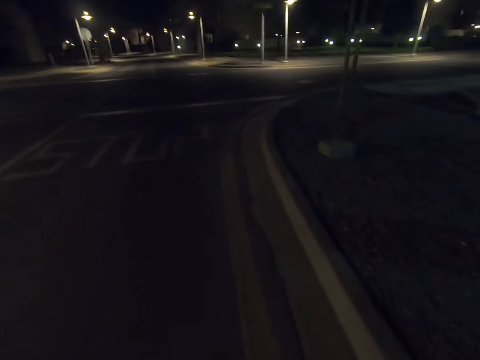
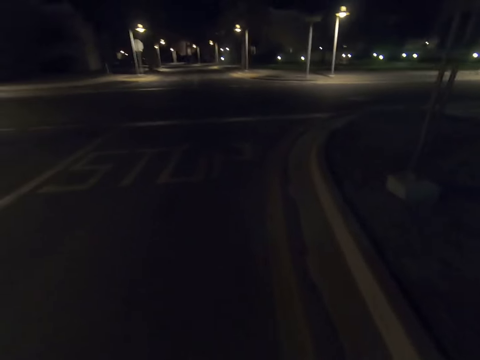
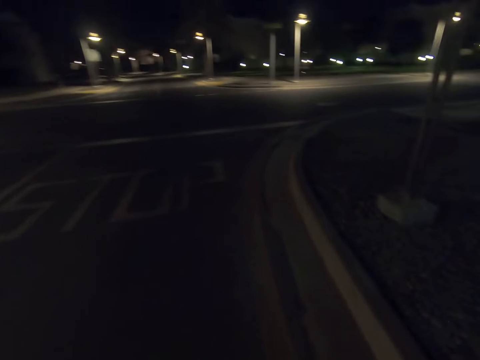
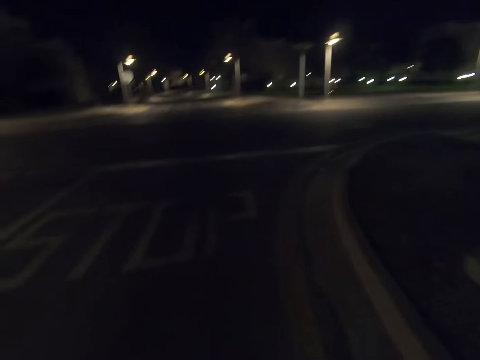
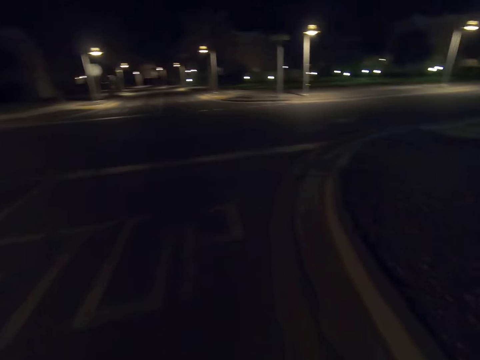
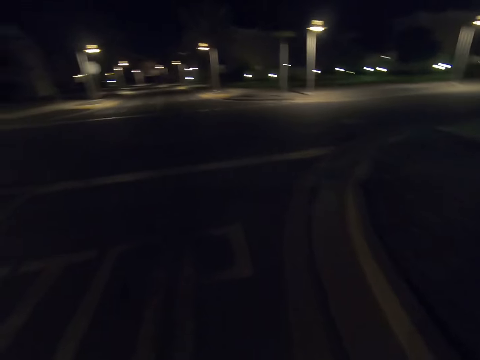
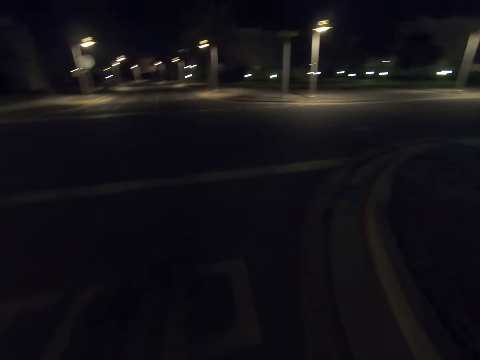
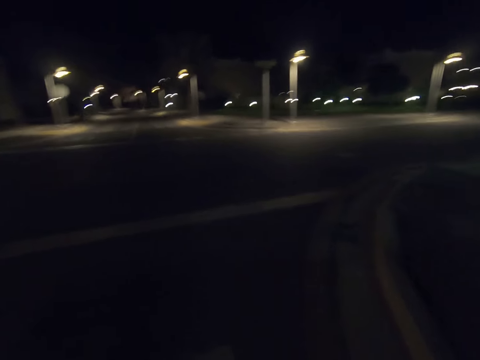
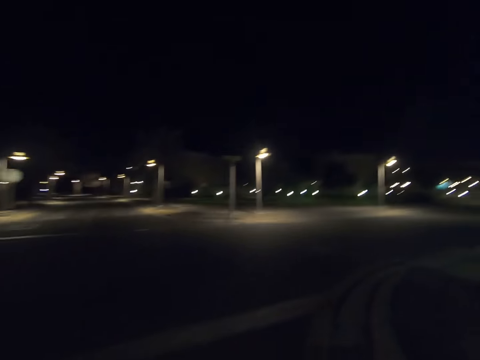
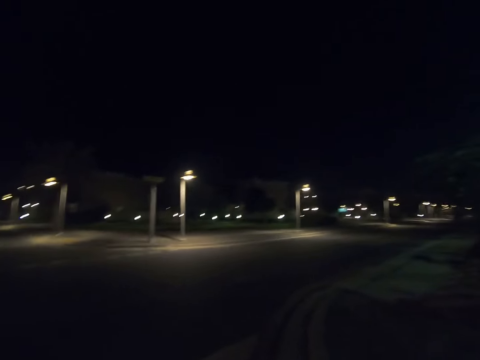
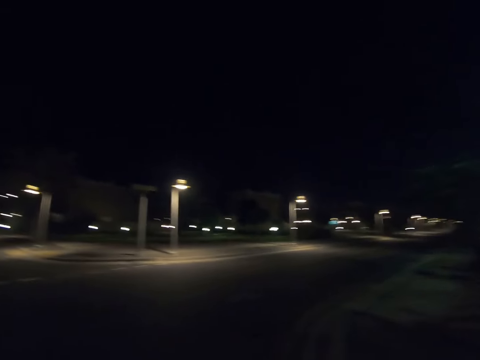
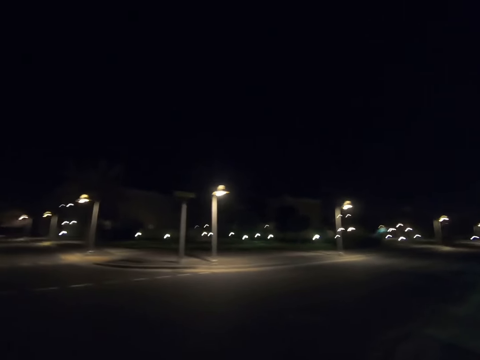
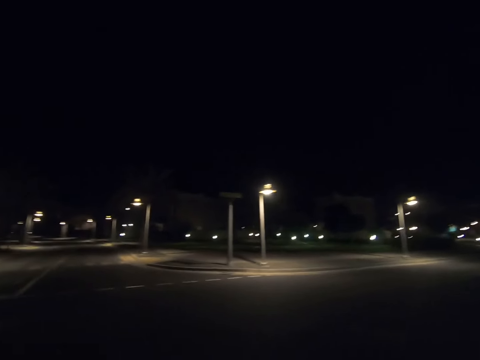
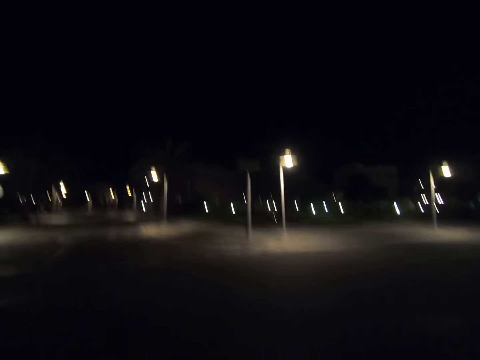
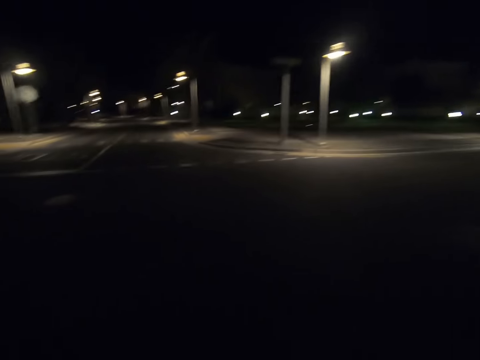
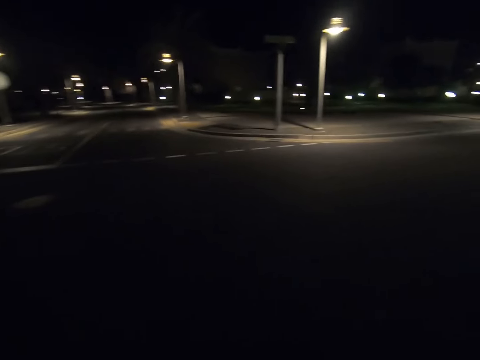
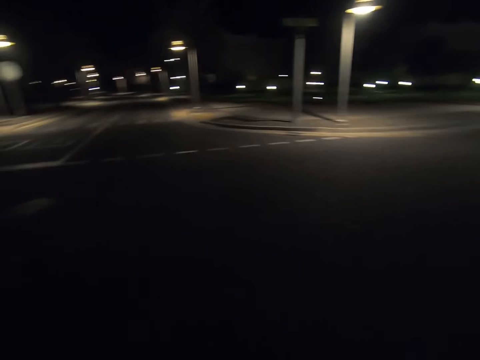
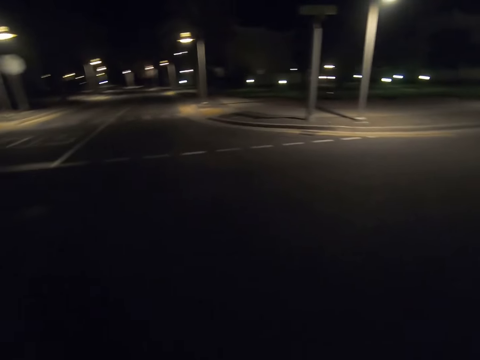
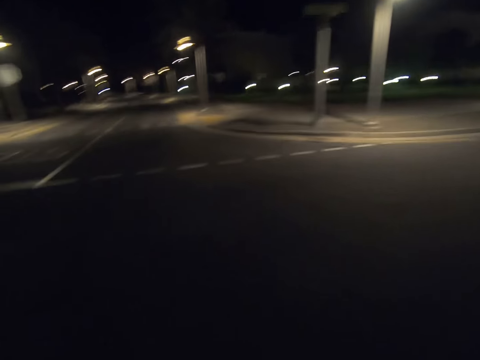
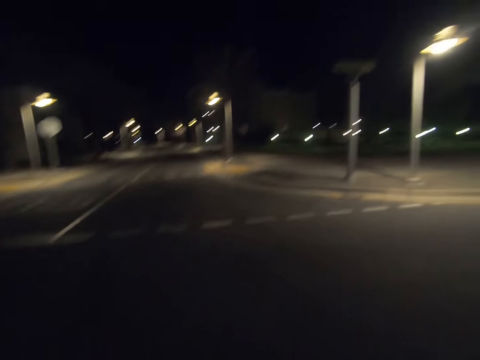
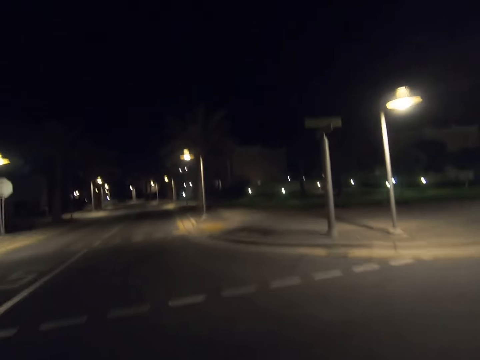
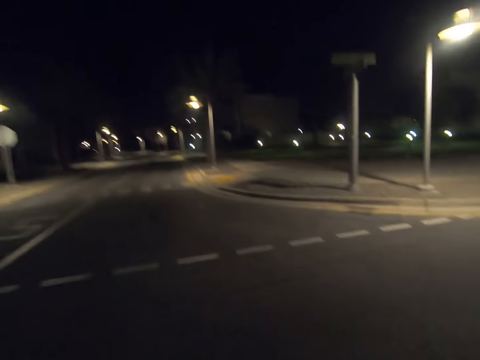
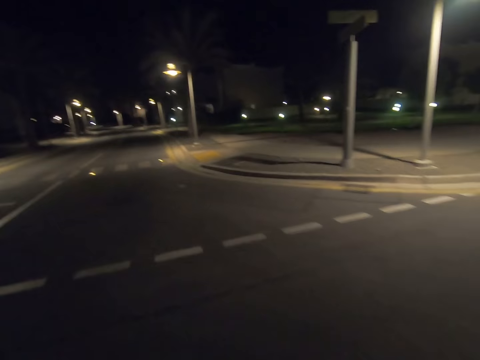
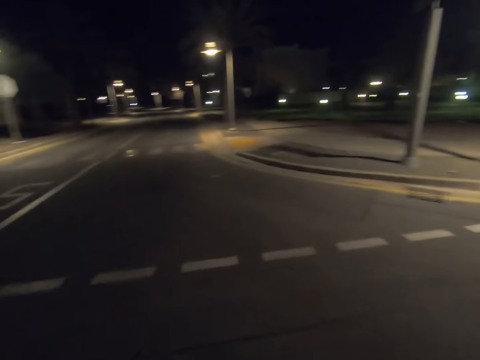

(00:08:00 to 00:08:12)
The camera wearer walks past a sign board.

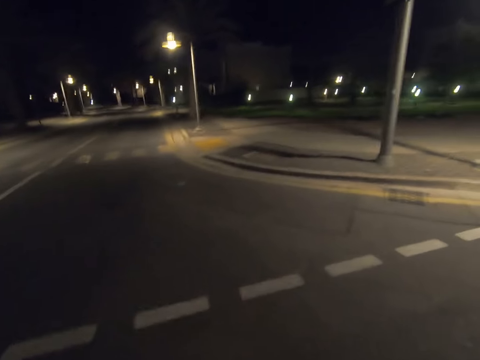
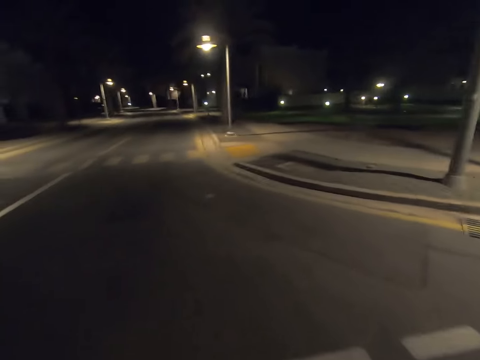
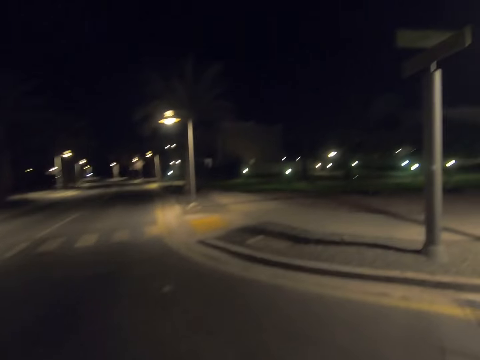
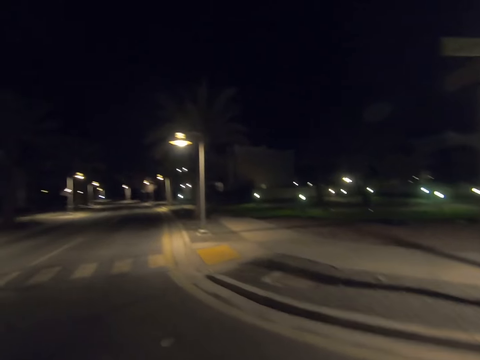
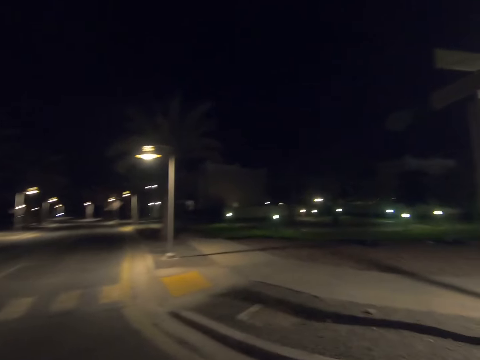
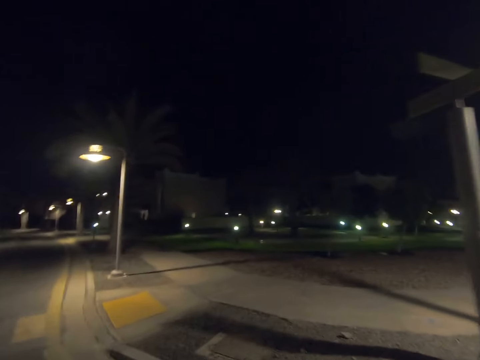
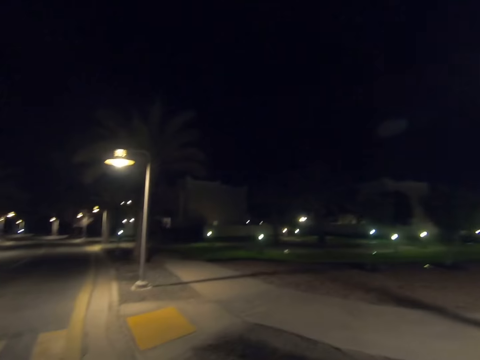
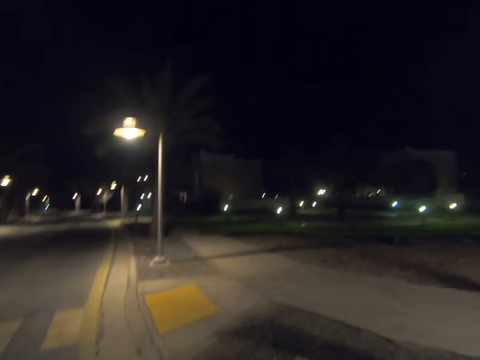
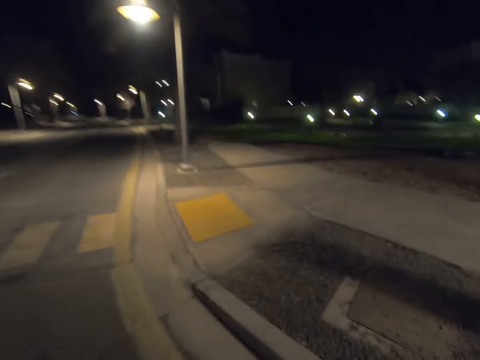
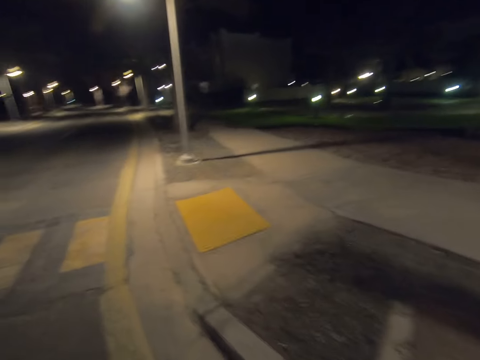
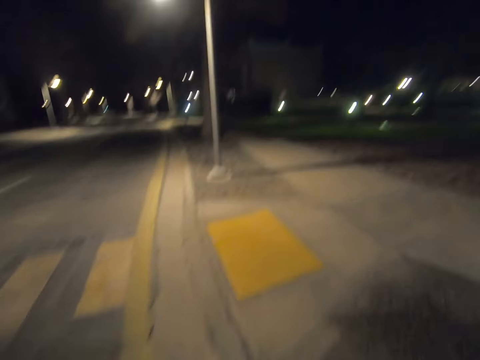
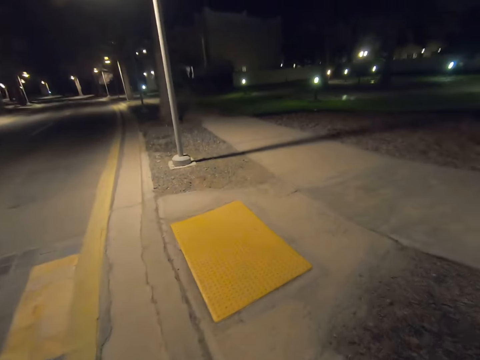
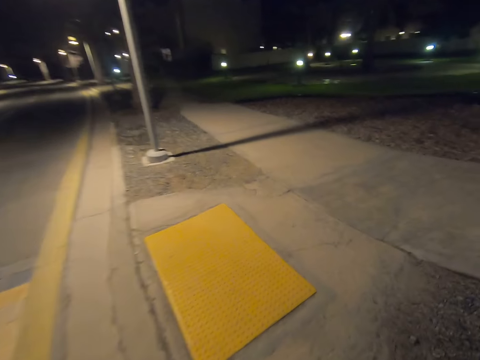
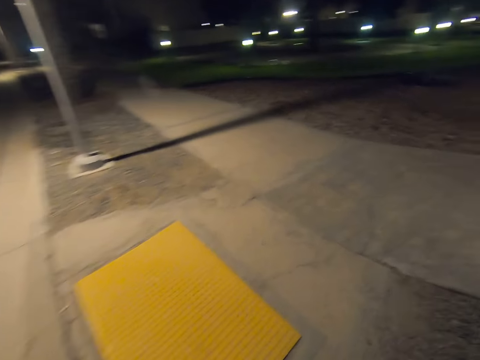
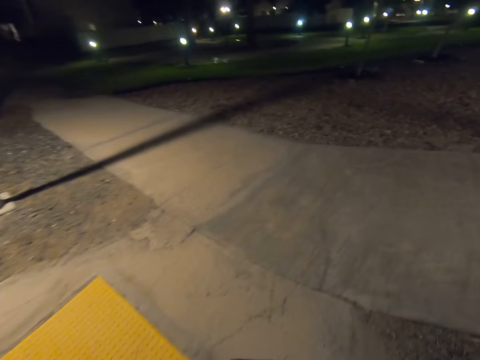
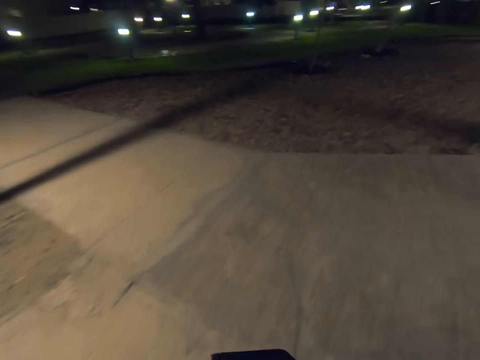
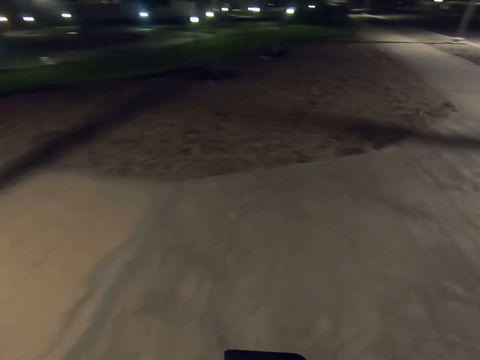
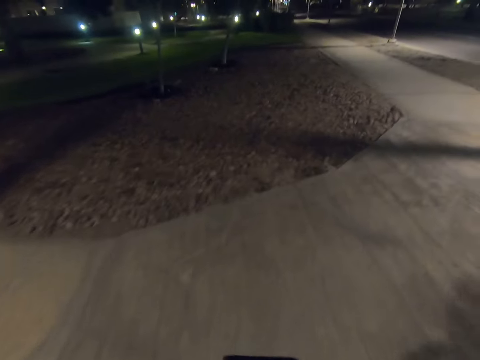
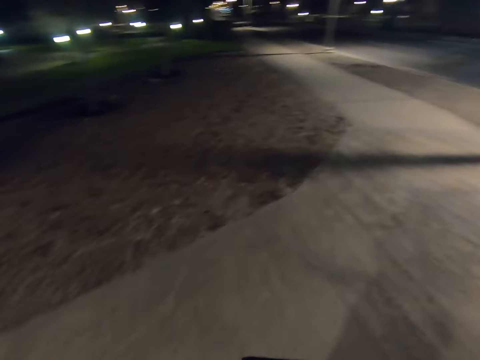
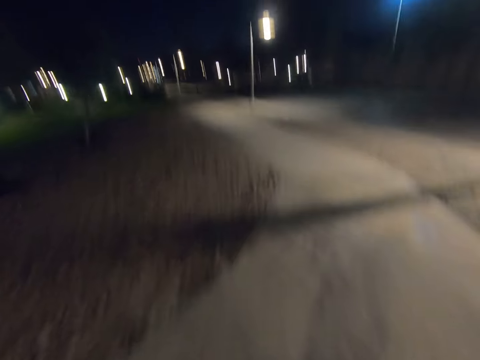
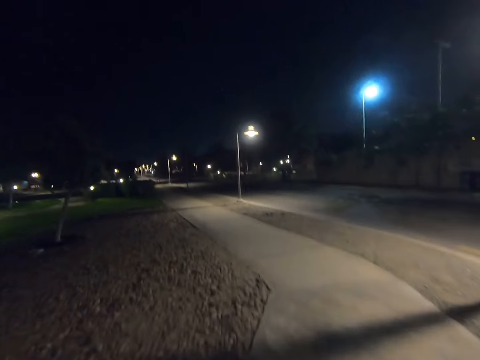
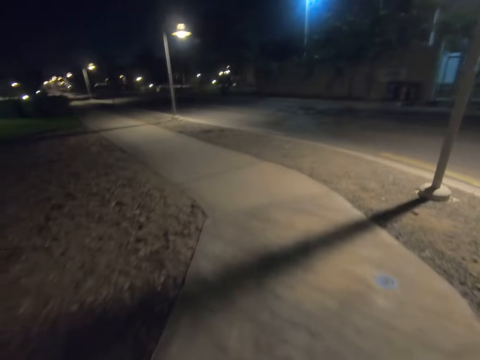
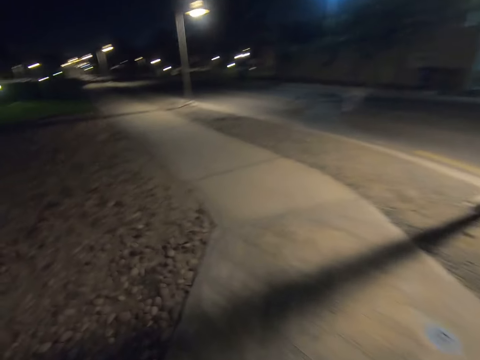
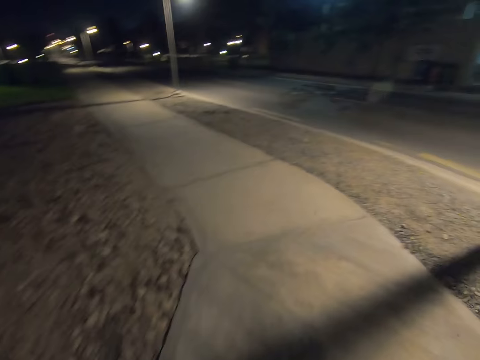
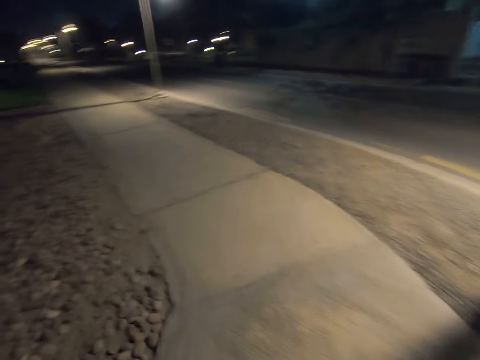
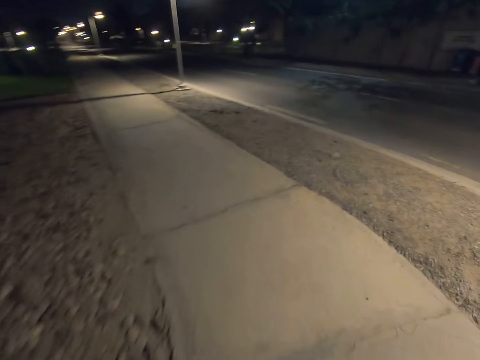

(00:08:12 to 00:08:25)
The camera wearer walks off the road onto the sidewalk.

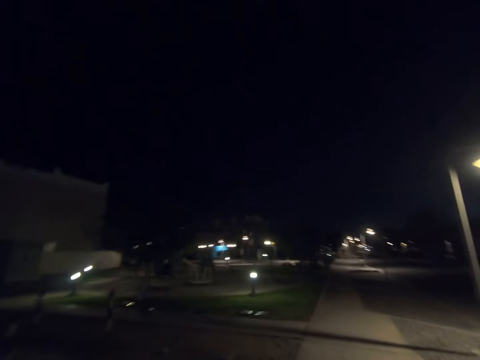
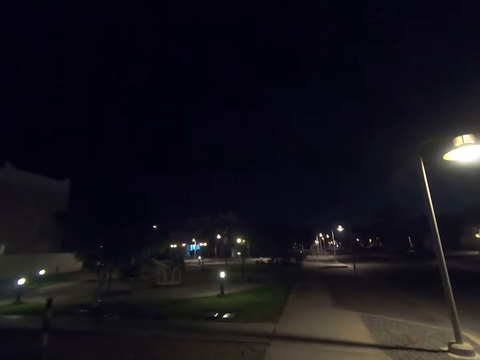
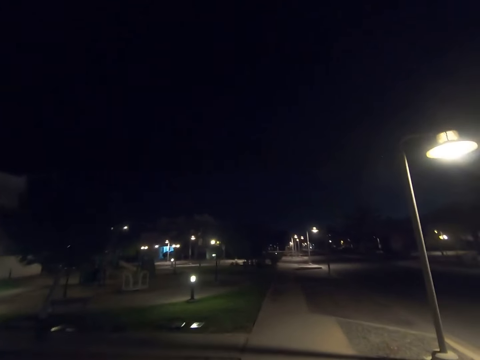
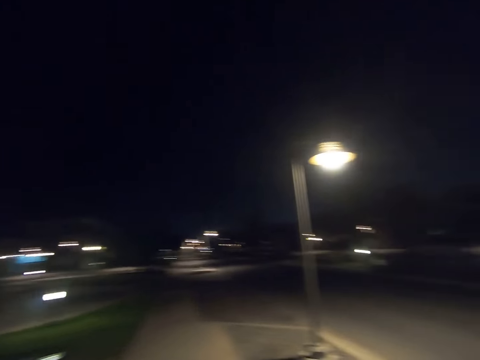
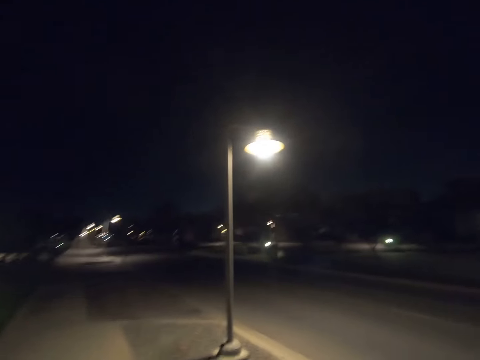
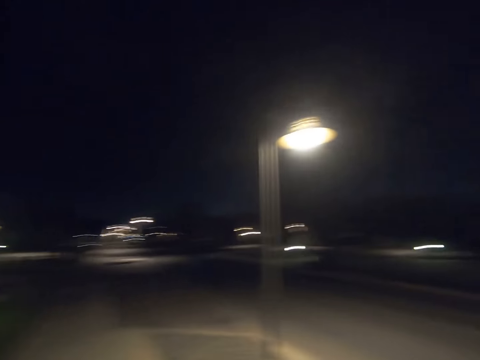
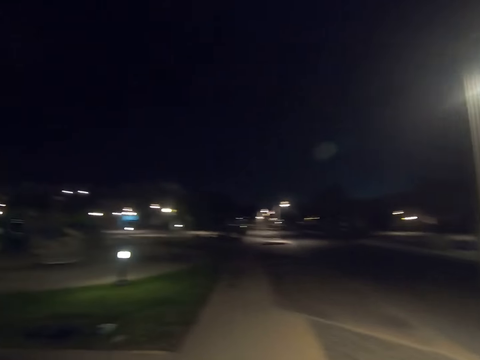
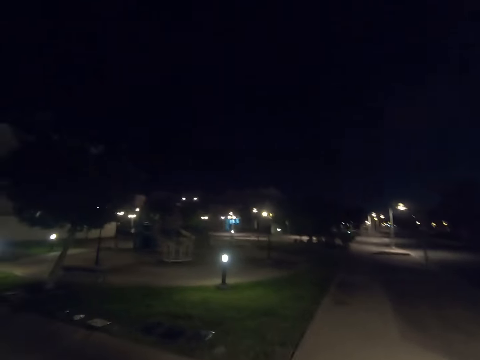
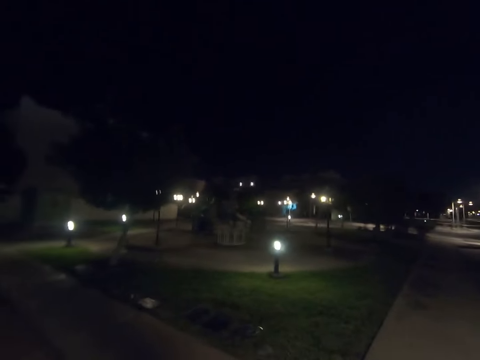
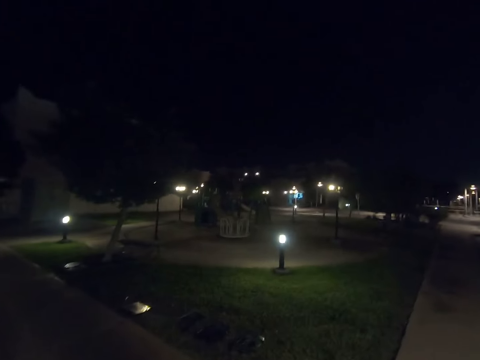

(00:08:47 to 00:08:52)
The camera wearer looks to his right. He turns to his left.
